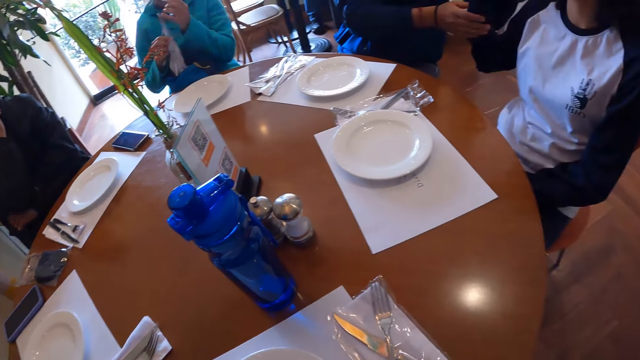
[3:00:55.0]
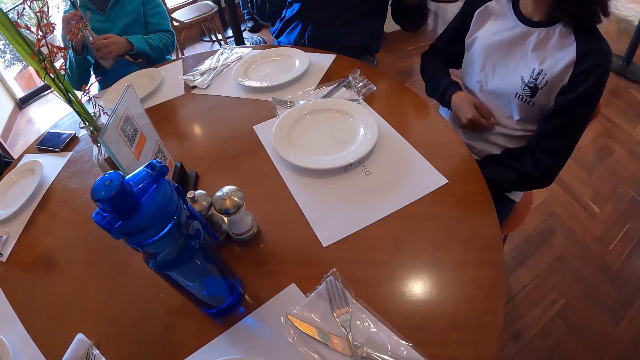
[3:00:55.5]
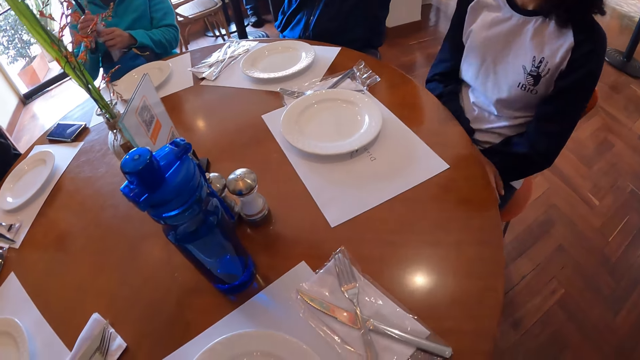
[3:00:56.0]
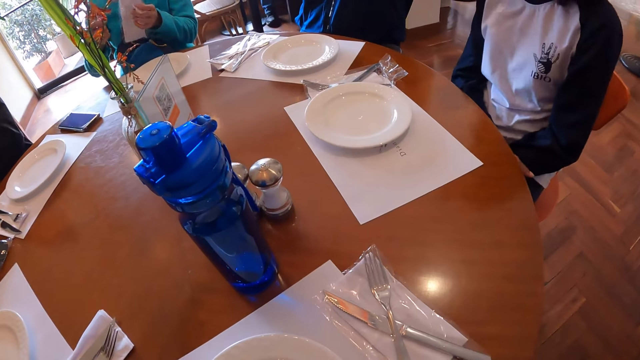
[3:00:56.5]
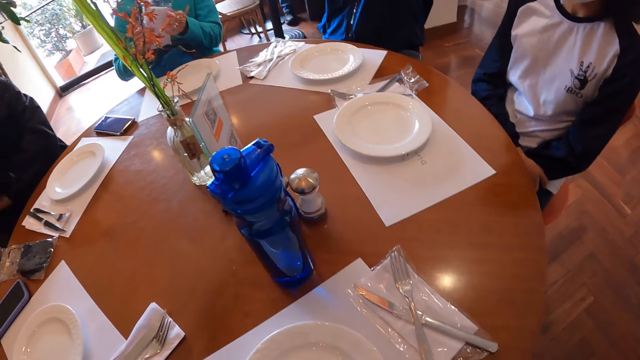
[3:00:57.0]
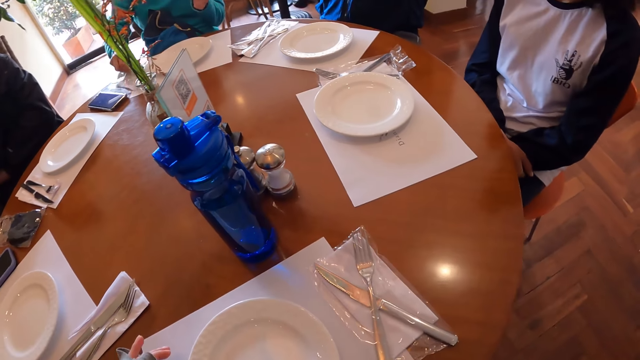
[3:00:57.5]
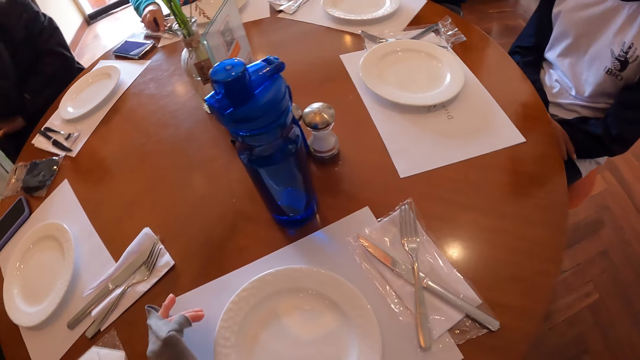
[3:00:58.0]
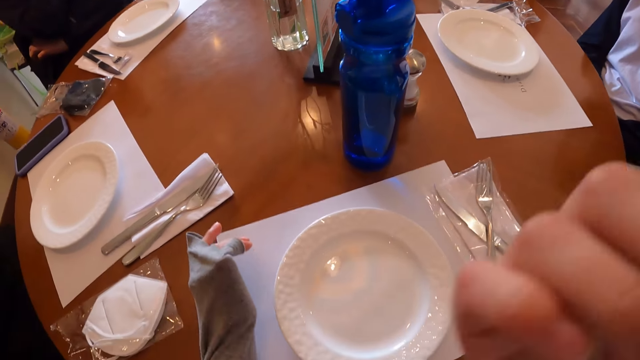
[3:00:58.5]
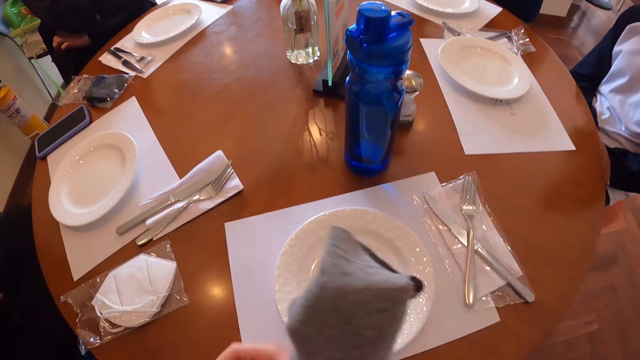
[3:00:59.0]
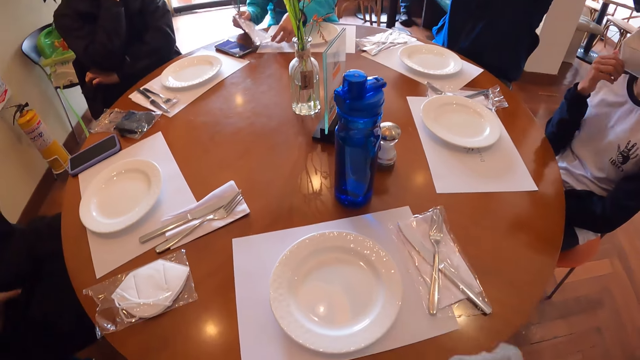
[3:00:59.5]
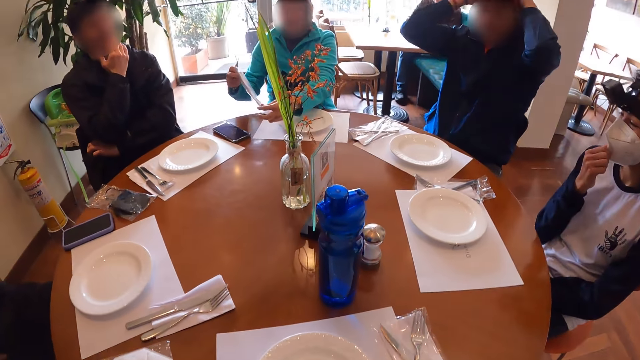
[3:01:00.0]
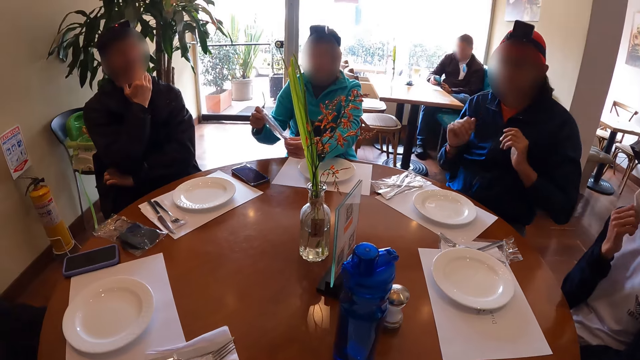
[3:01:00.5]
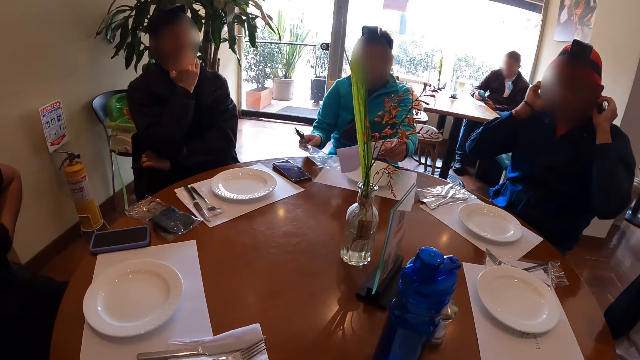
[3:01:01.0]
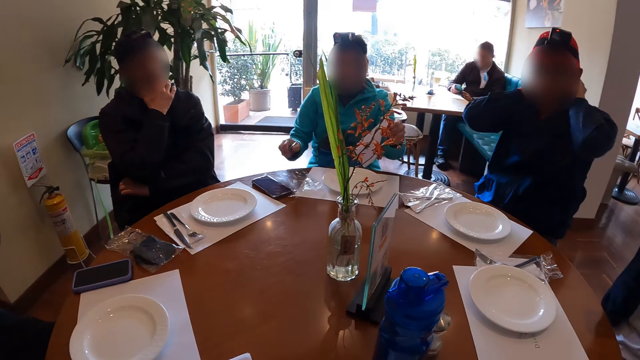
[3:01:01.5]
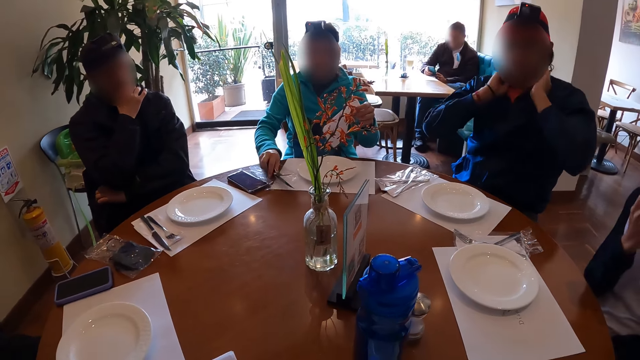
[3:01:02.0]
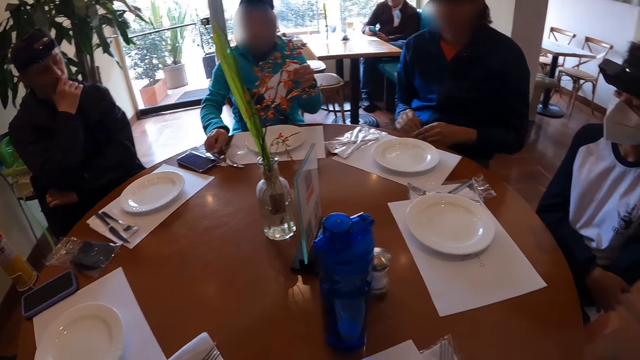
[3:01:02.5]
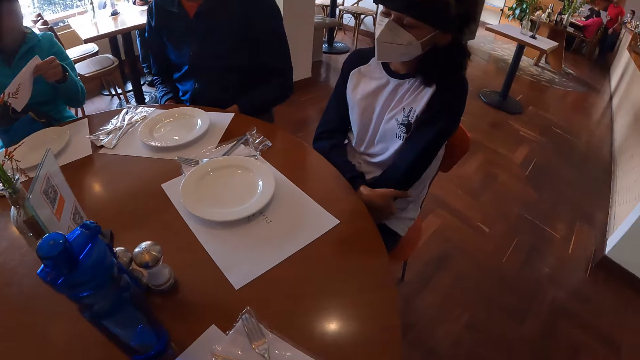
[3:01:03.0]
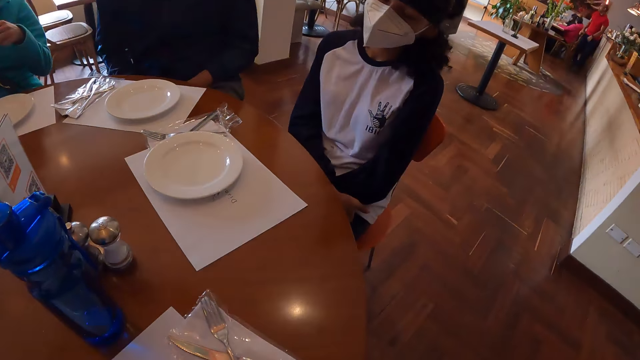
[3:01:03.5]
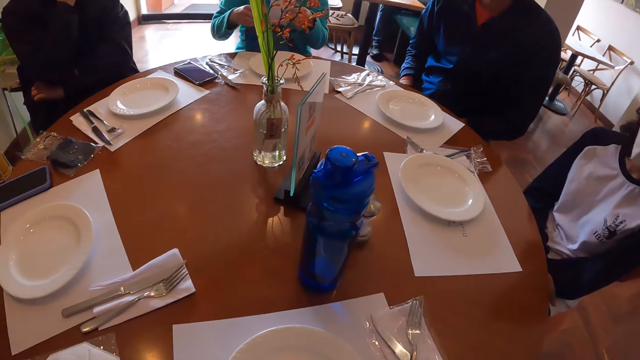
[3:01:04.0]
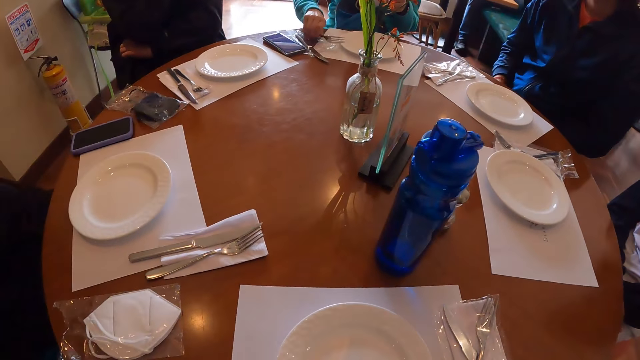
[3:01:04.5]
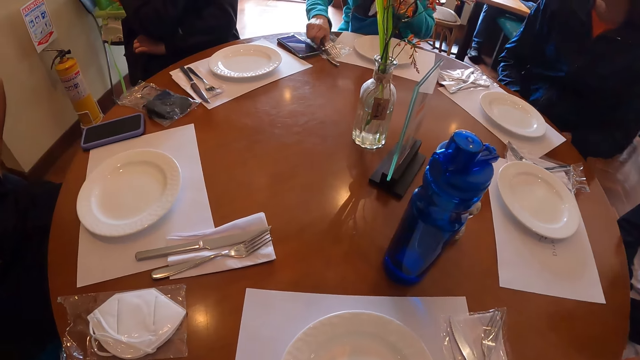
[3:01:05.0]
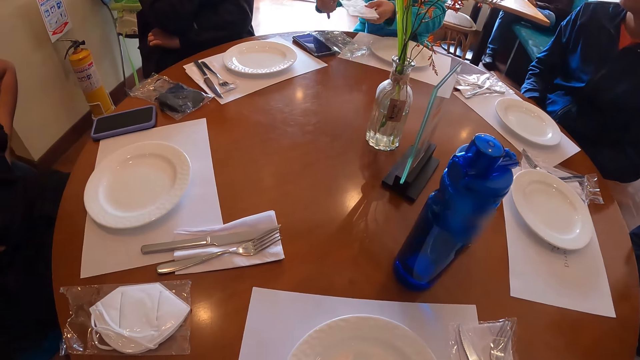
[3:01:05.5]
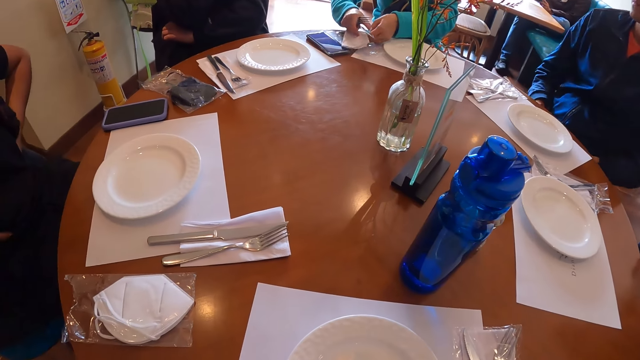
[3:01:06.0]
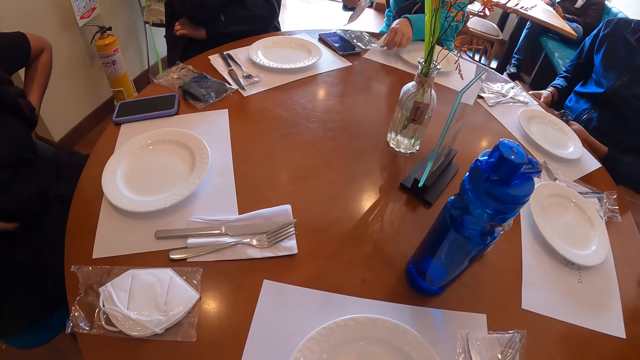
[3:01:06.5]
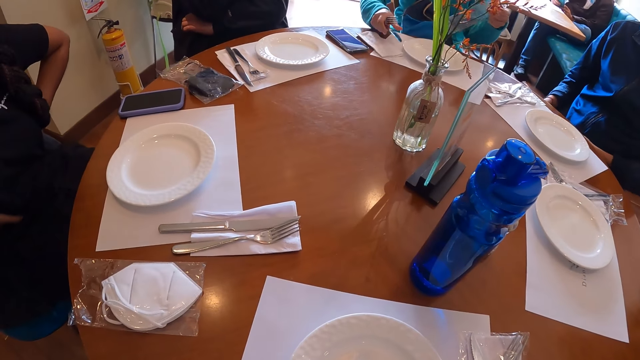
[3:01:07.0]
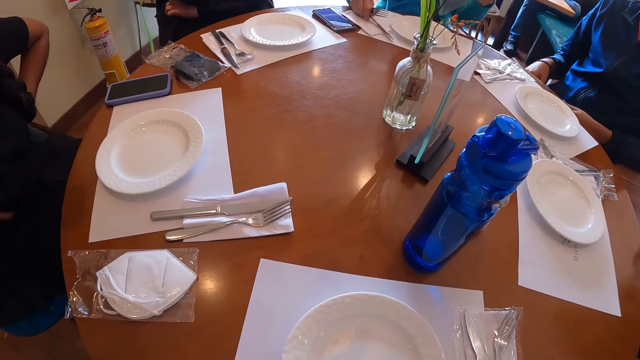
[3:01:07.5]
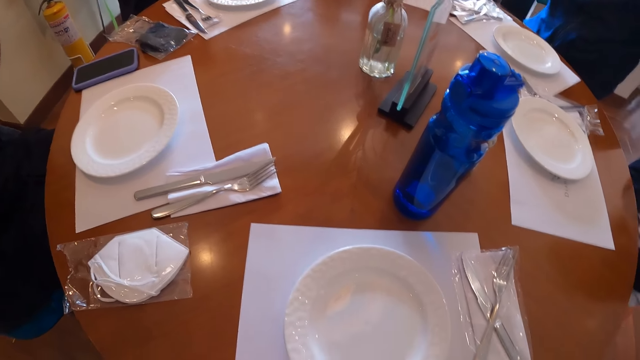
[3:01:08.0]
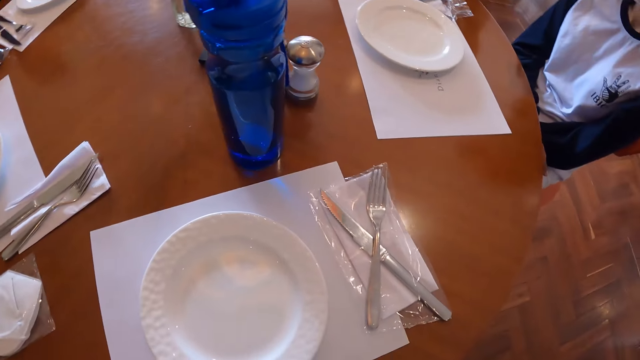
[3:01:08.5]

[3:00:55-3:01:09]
A man interacts with a woman. The woman interacts with the man. Another woman puts the nylon on the table with her right hand and puts the fork and knife in her right hand on the nylon. The camera wearer adjusts her right hand. The other woman picks up the nylon on the table with her right hand. The man adjusts the camera on his head with both hands. The other woman removes a serviette from the nylon in her right hand with her left hand, puts the fork and knife in her right hand on the nylon on the table, picks up the fork and knife on the nylon with her right hand, and puts the serviette in her hand on the table.

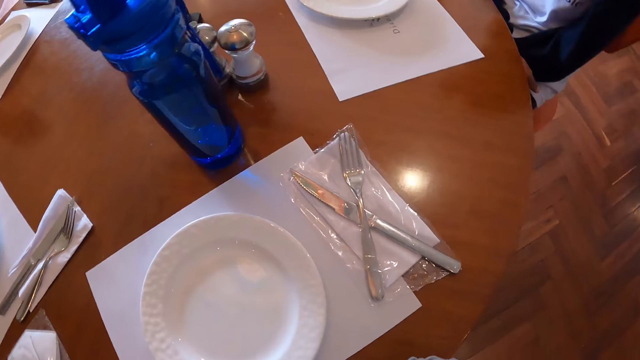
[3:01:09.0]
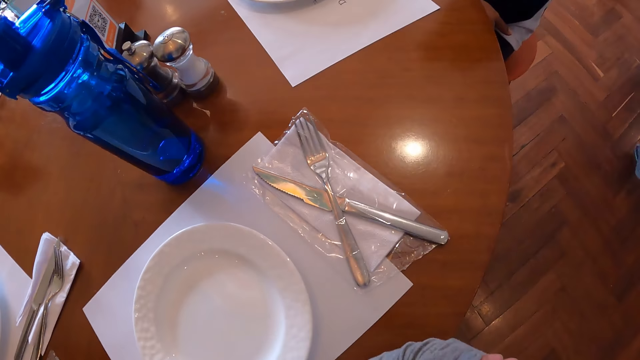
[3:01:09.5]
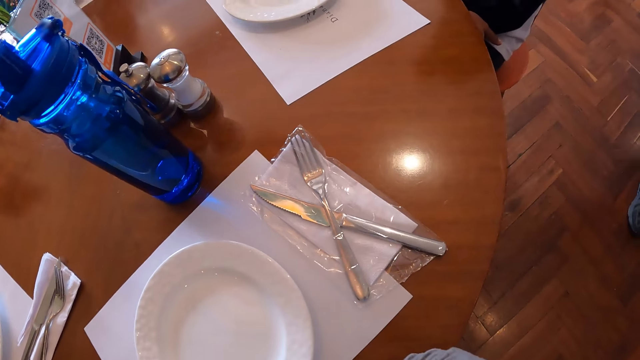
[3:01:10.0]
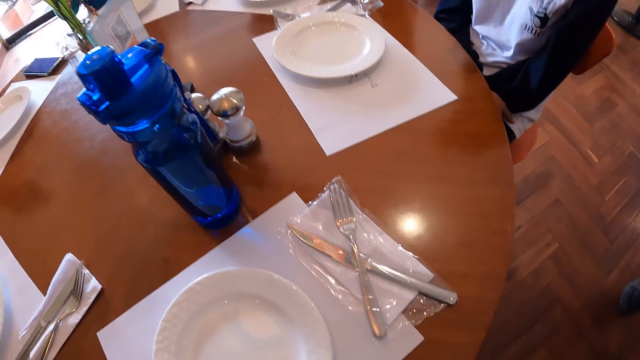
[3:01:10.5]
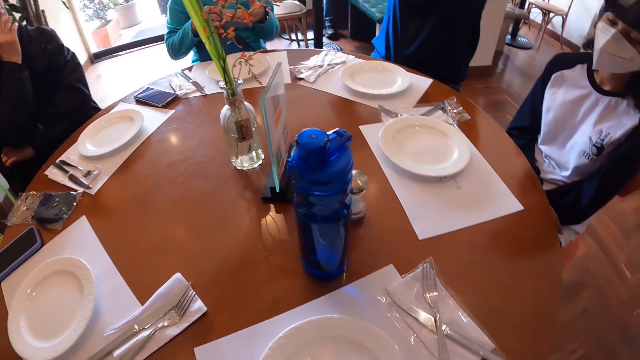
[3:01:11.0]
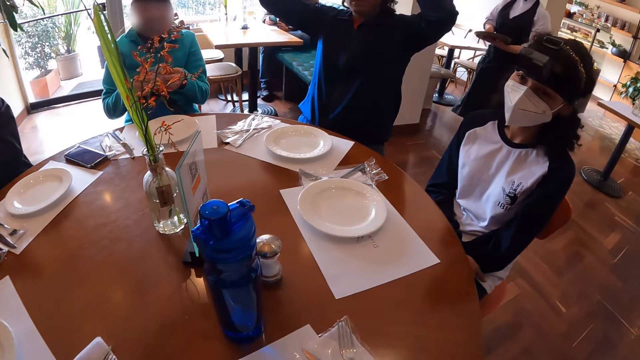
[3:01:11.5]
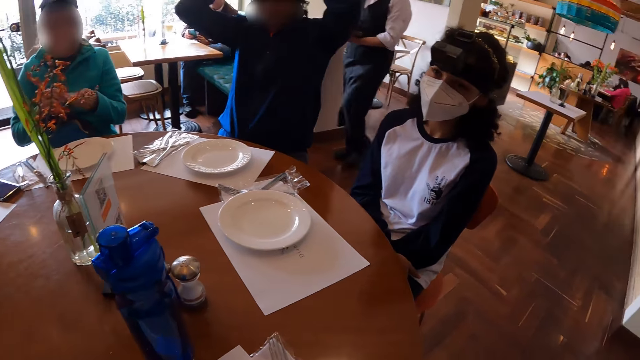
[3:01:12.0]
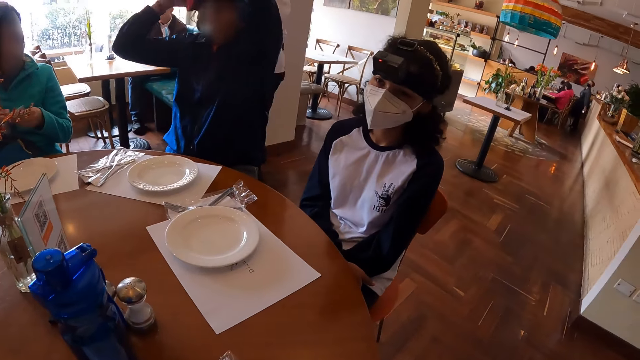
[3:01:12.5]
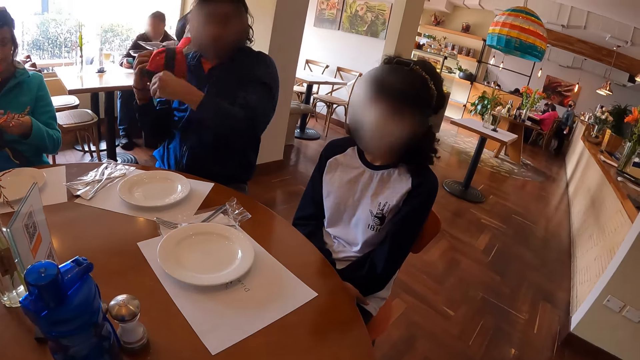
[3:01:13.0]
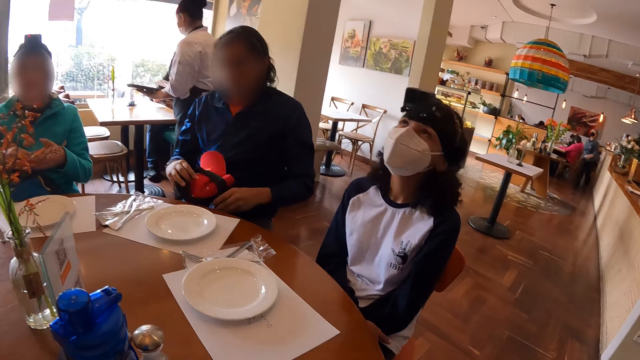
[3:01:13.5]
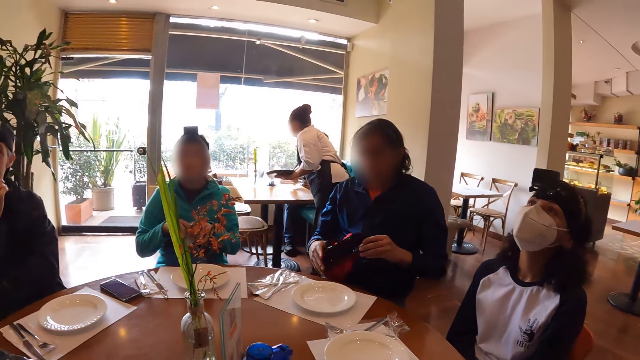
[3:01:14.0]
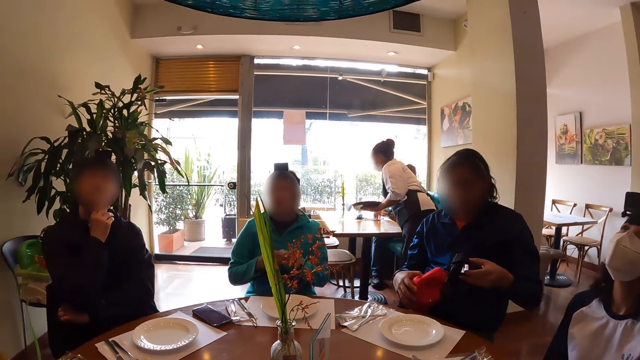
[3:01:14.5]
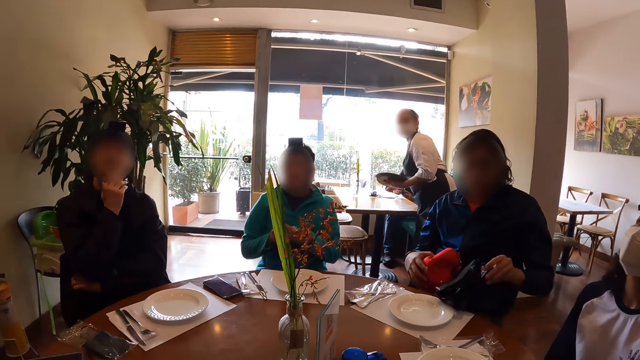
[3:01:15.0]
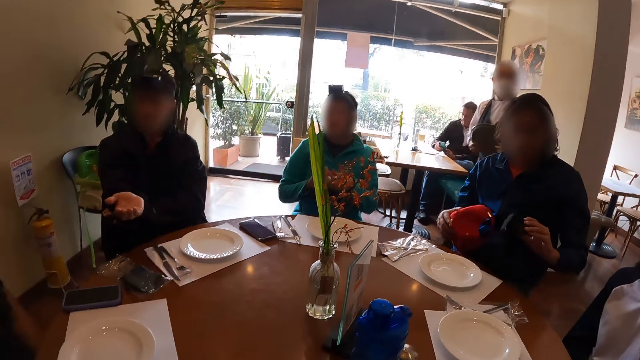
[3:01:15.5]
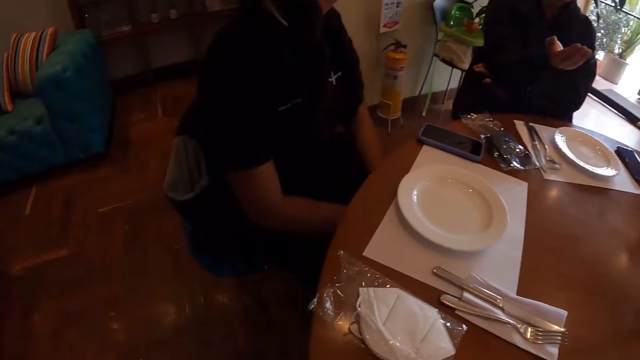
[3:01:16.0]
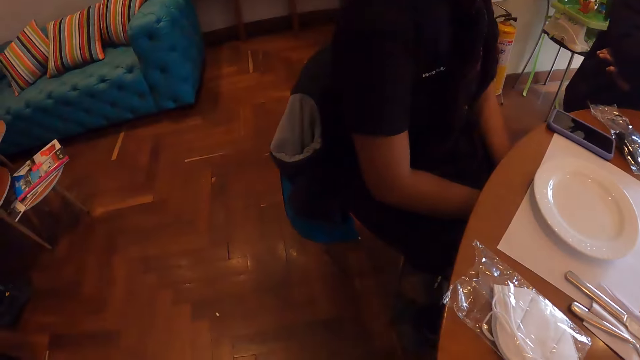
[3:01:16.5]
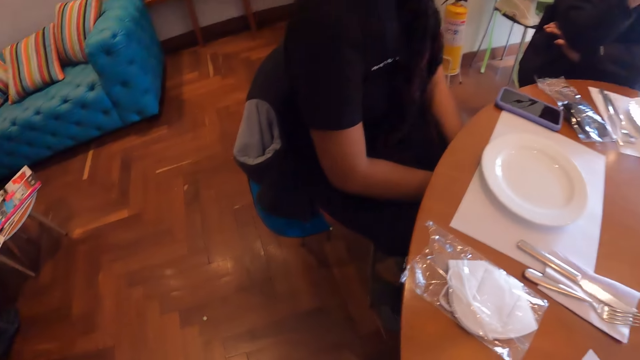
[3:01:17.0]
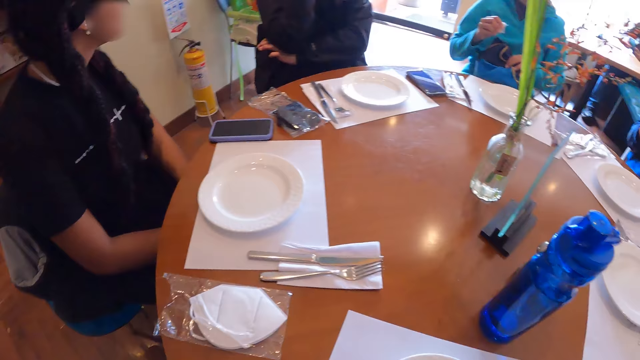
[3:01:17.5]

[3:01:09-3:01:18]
A man removes the camera and cap on his head with both hands. A woman holds a paper in her hands. Another man interacts with the camera wearer and another woman. The other man gesticulates with his right hand. The other woman interacts with the other man.
